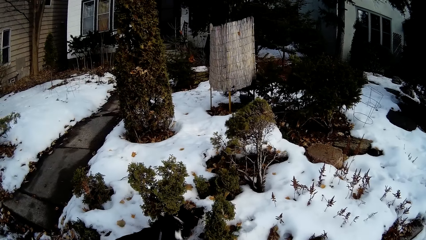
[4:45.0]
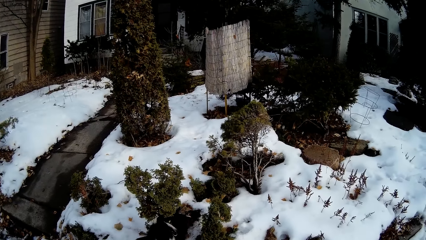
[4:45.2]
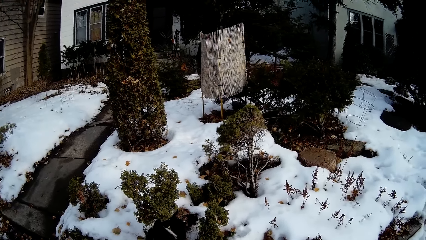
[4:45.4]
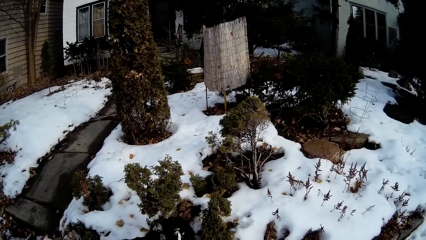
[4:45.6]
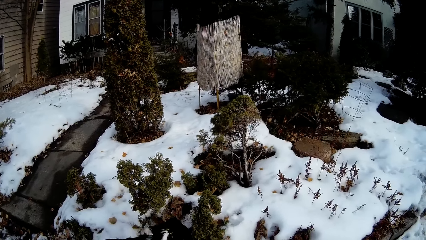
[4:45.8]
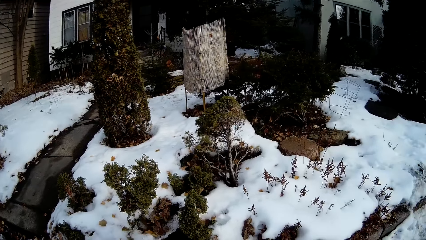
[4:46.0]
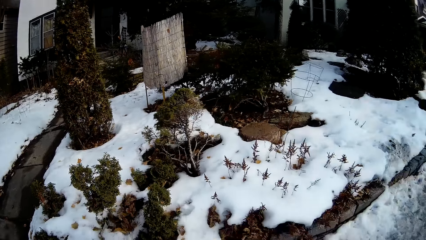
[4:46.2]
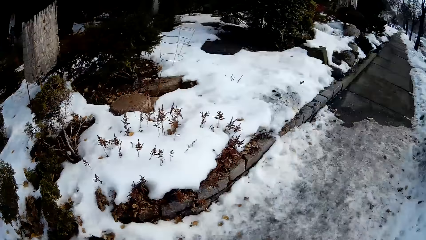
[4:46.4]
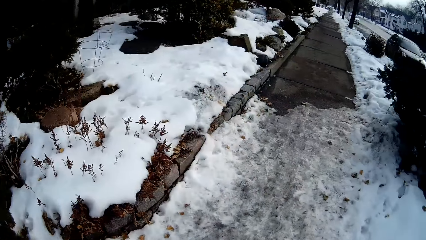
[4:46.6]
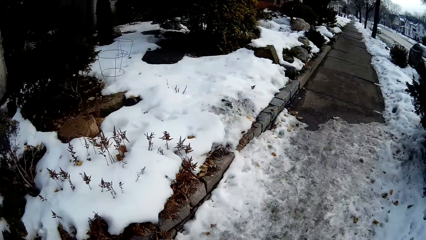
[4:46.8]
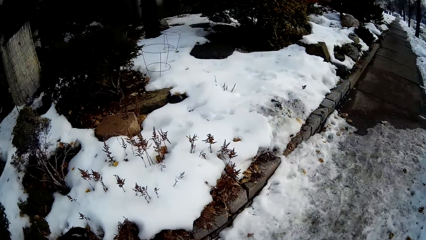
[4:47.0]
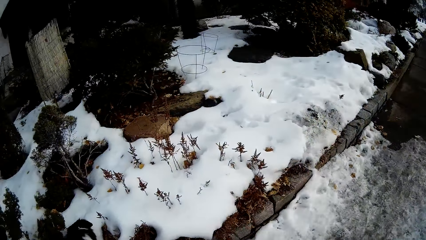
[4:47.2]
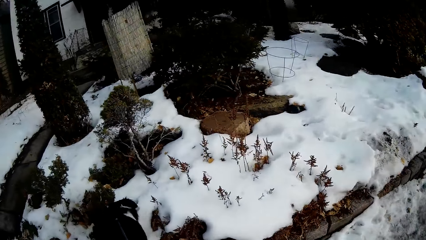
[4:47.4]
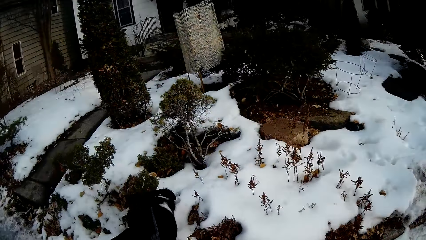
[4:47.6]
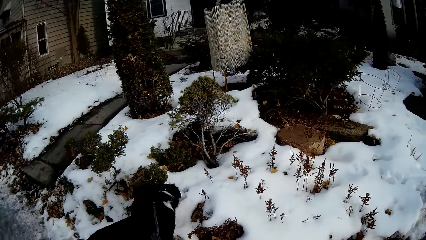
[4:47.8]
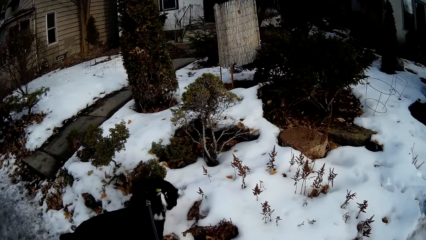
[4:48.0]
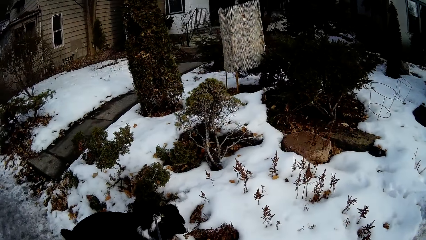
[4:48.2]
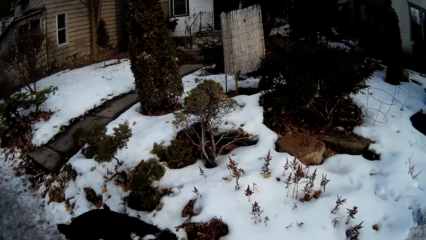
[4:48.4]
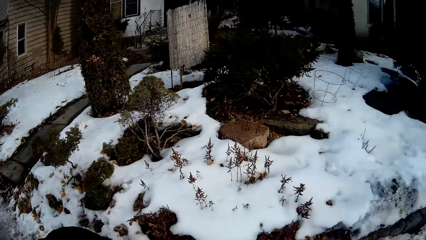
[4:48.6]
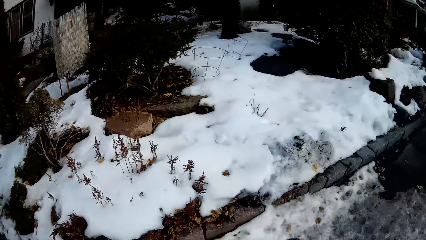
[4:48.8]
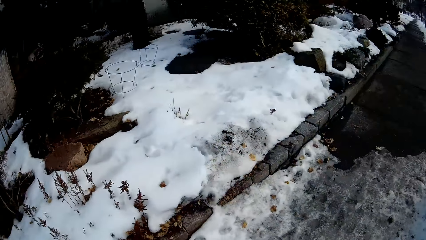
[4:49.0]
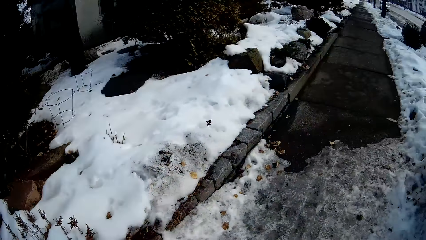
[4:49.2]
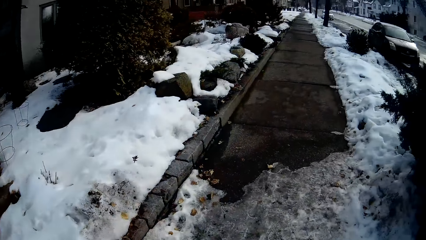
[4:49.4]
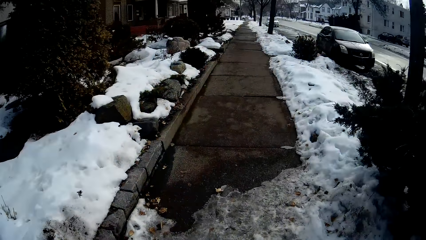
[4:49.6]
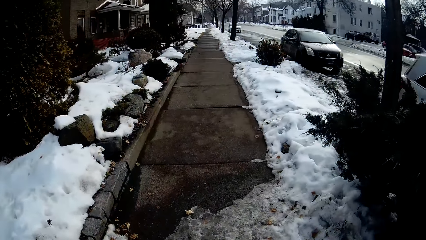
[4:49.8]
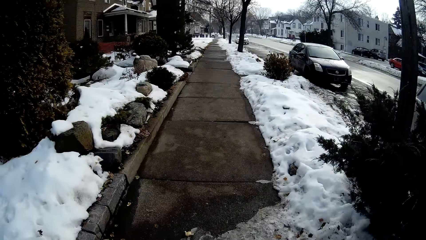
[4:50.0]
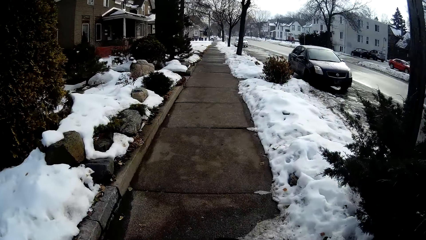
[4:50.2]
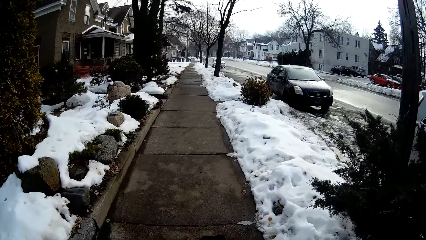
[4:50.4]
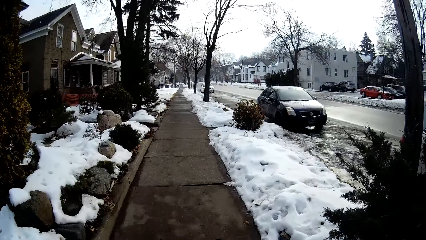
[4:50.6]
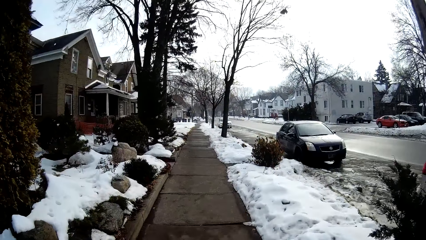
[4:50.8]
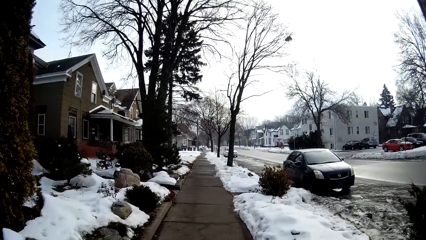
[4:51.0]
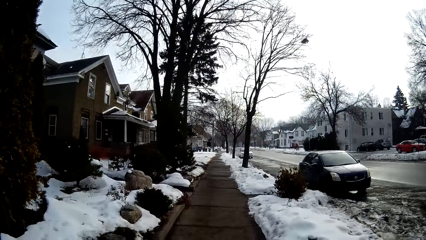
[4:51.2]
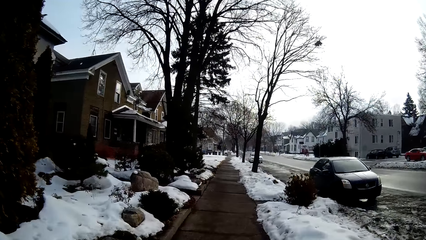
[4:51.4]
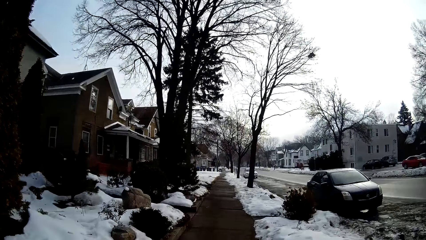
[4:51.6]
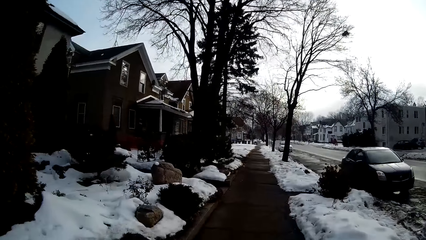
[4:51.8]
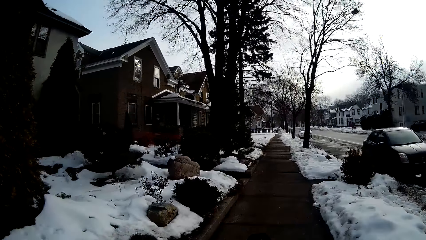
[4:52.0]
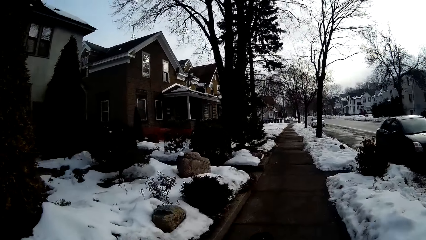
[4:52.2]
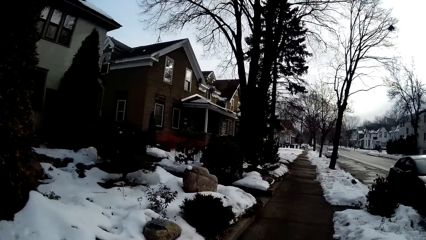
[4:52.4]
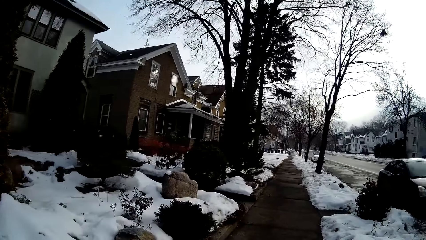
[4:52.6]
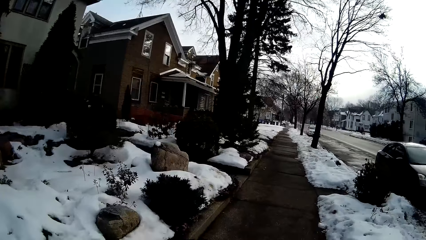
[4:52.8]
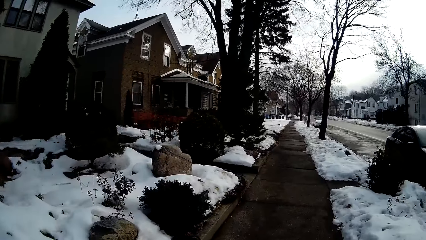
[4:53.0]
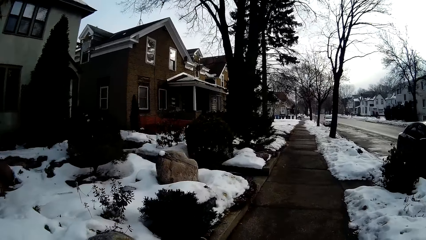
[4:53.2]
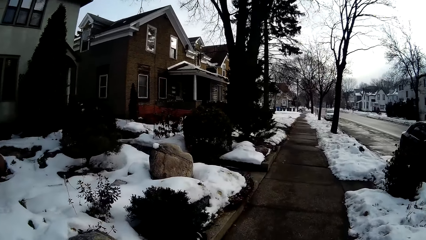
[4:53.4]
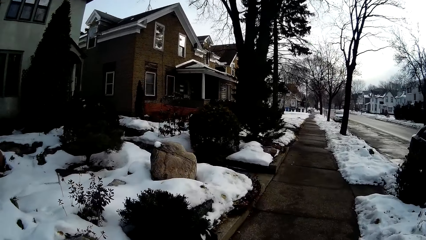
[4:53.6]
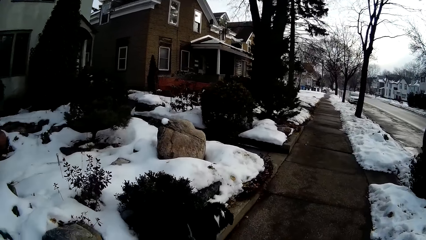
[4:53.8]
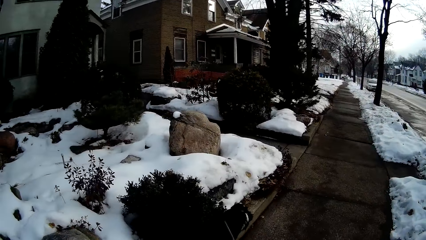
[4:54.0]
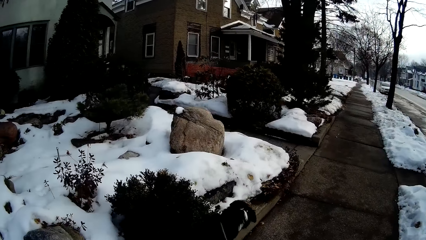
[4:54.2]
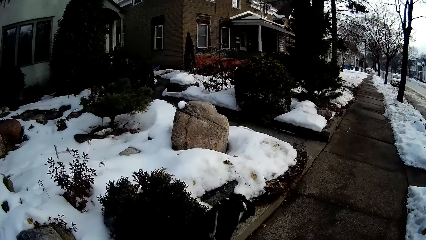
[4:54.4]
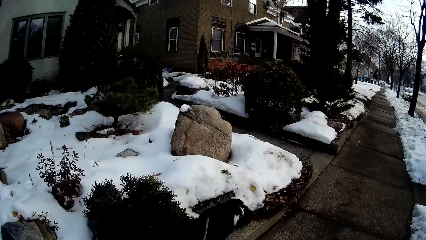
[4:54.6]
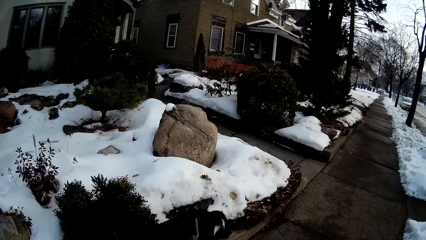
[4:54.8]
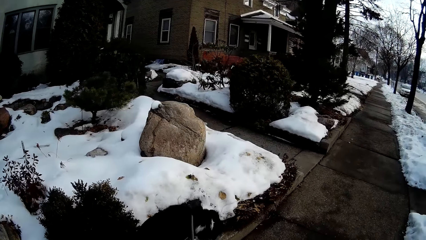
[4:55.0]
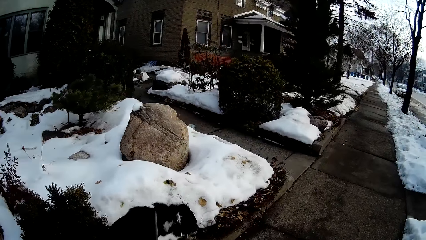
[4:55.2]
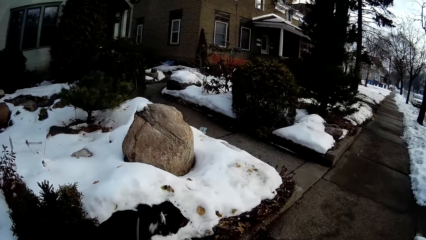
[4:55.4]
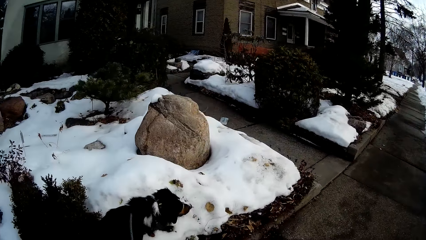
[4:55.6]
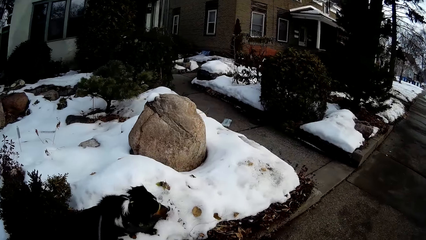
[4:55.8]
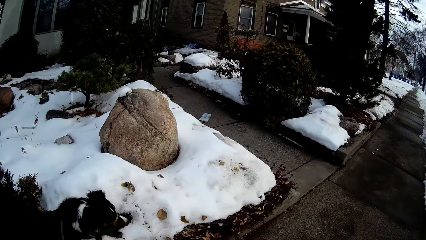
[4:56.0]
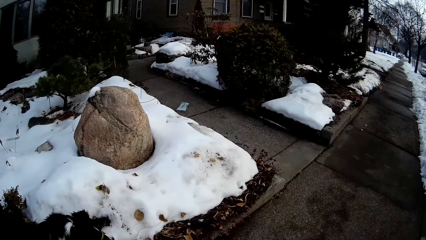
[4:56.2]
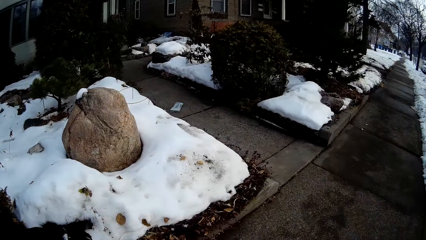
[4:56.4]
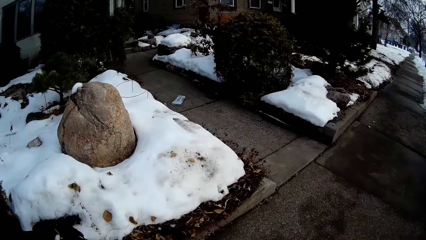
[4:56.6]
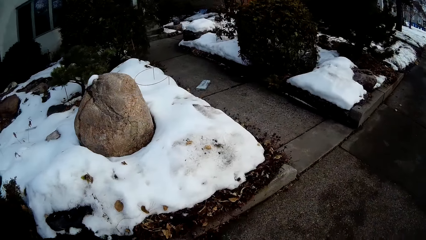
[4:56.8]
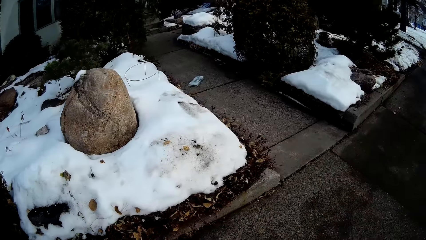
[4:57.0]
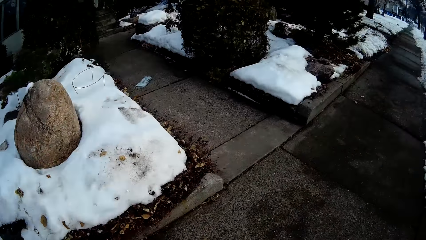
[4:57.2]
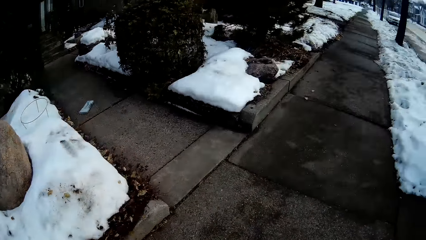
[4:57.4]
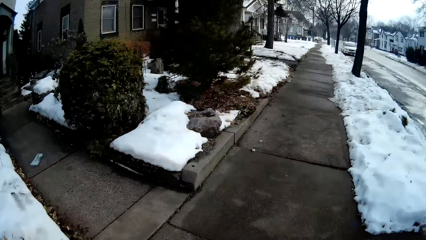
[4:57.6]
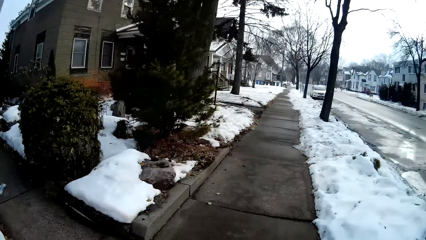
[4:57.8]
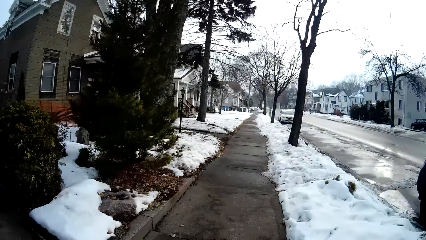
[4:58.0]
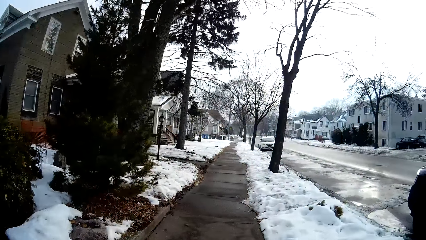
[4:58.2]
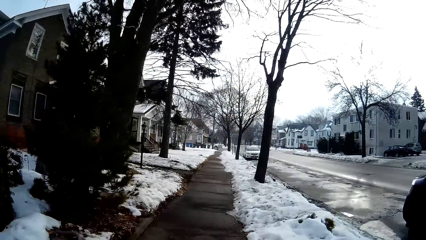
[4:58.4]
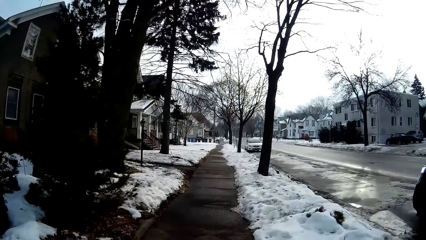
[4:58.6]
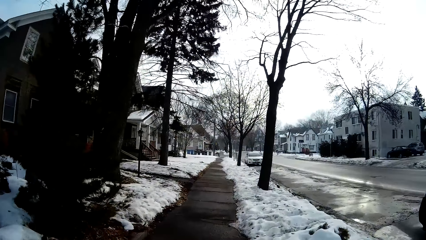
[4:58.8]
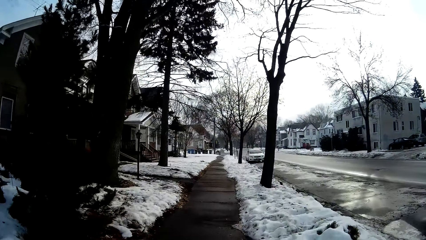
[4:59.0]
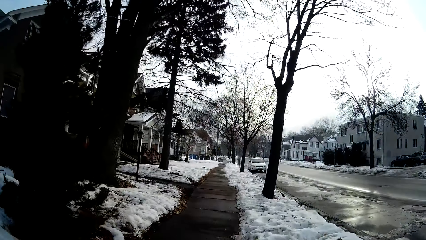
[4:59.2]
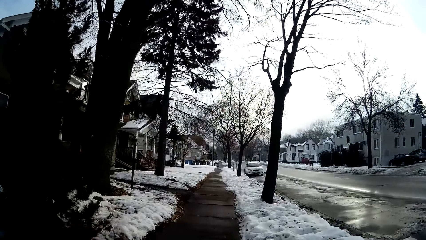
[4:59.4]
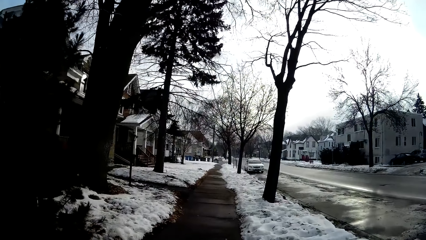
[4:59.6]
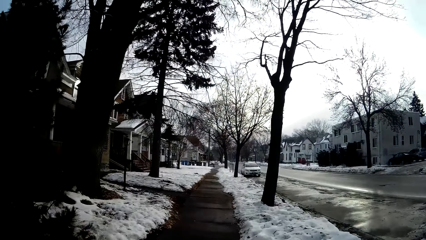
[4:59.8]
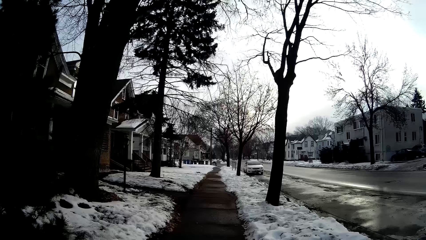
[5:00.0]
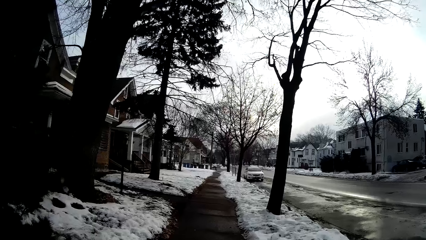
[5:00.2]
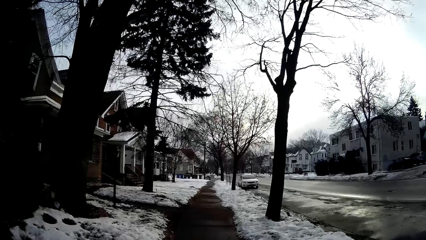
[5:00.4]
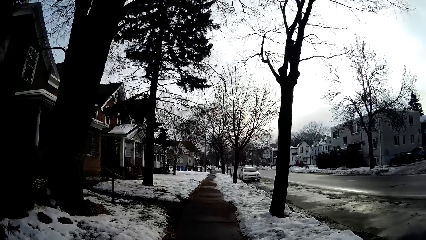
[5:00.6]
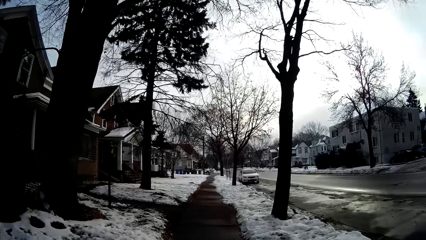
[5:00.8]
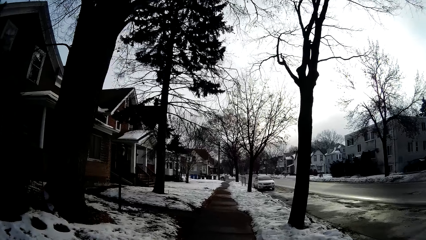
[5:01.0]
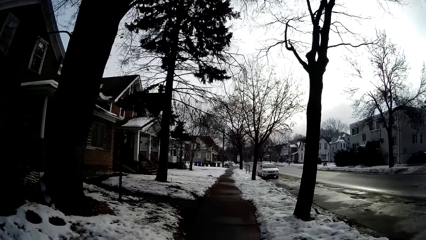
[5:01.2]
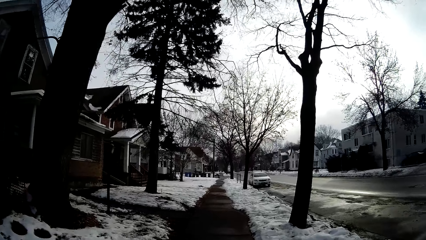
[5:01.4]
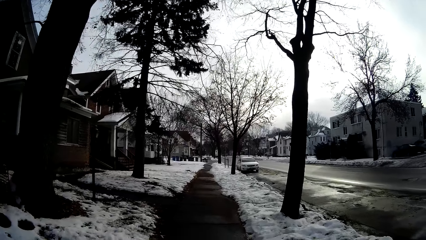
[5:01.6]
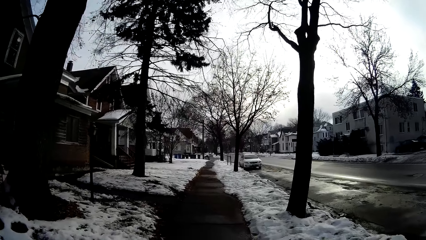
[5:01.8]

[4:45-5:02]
The camera wearer walks along the sidewalk holding the dog.
